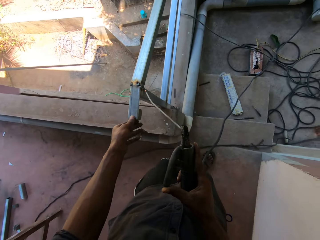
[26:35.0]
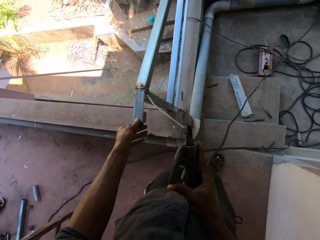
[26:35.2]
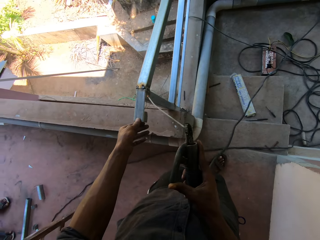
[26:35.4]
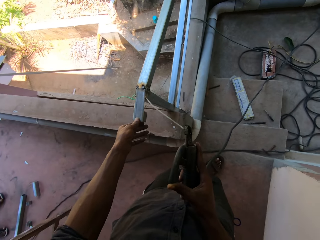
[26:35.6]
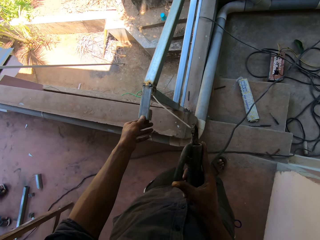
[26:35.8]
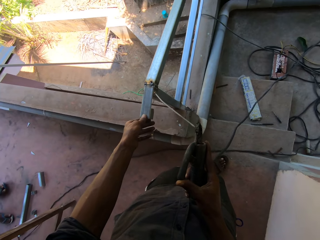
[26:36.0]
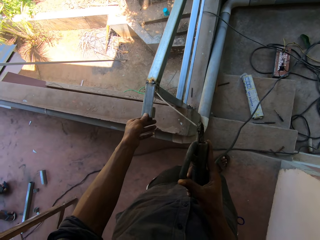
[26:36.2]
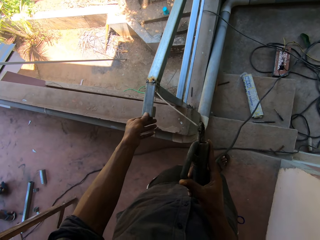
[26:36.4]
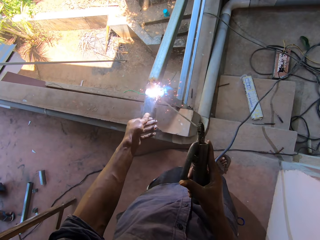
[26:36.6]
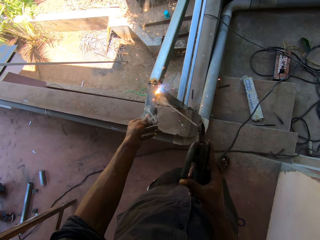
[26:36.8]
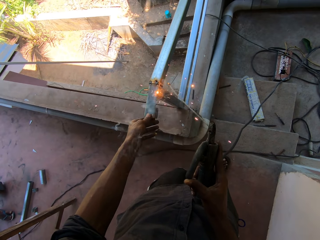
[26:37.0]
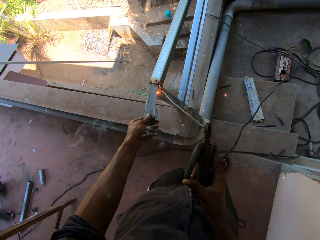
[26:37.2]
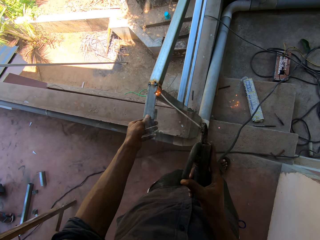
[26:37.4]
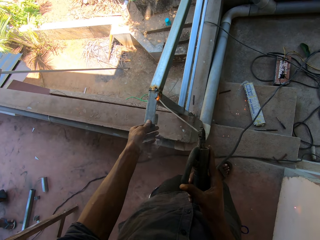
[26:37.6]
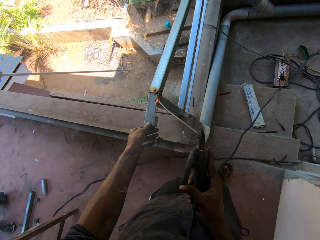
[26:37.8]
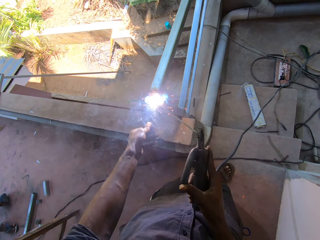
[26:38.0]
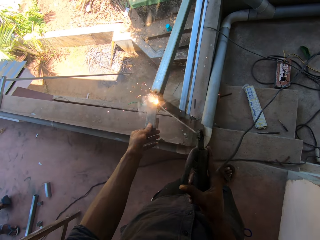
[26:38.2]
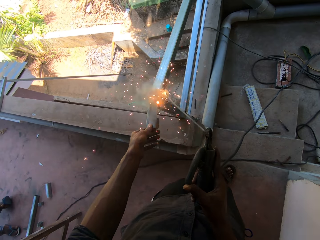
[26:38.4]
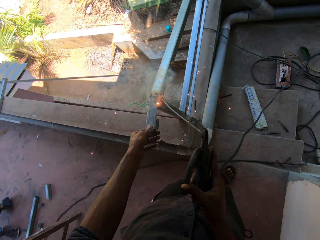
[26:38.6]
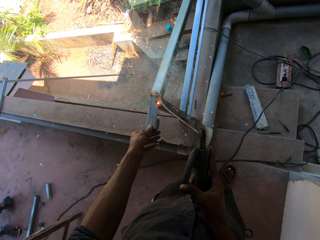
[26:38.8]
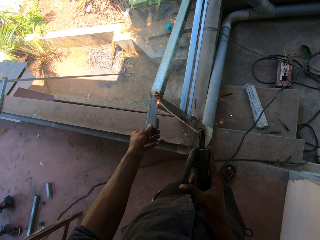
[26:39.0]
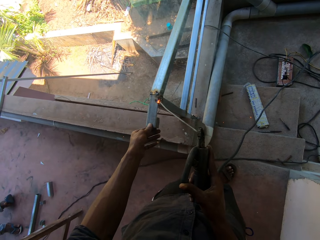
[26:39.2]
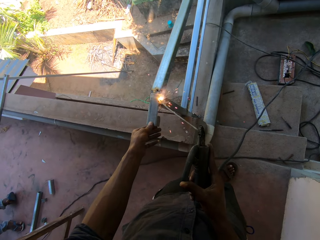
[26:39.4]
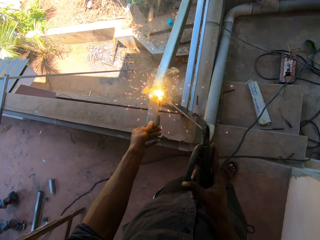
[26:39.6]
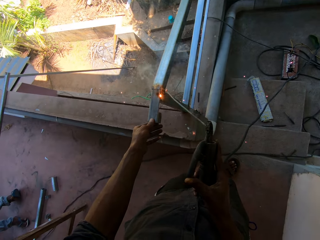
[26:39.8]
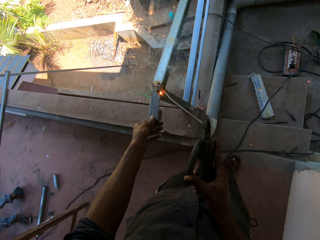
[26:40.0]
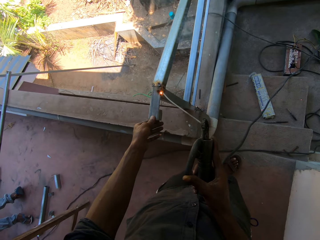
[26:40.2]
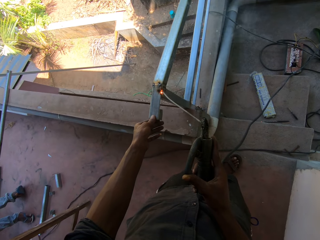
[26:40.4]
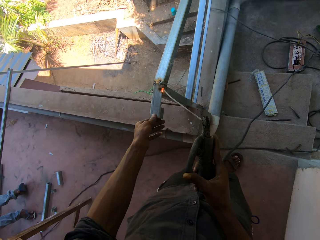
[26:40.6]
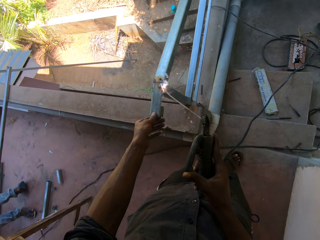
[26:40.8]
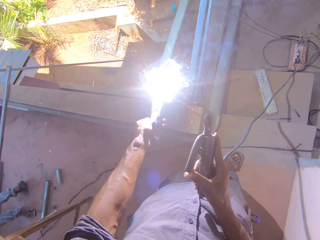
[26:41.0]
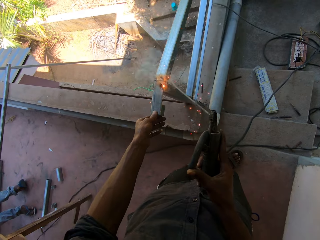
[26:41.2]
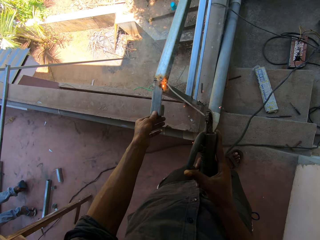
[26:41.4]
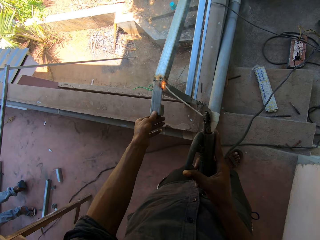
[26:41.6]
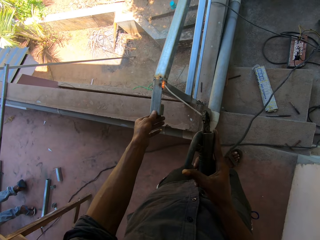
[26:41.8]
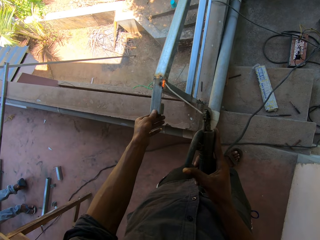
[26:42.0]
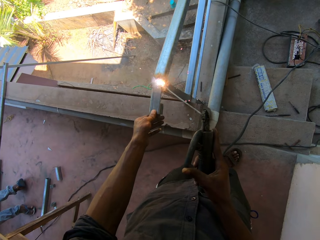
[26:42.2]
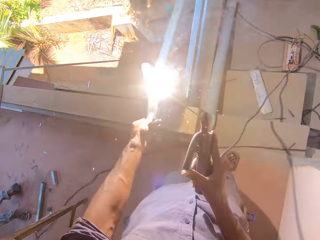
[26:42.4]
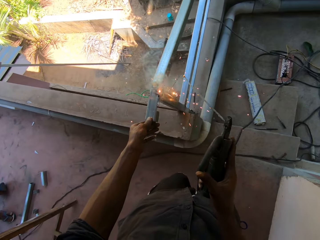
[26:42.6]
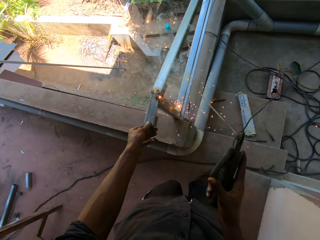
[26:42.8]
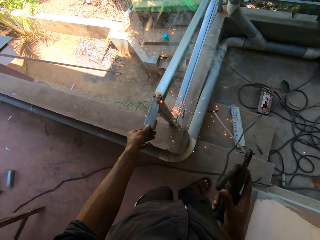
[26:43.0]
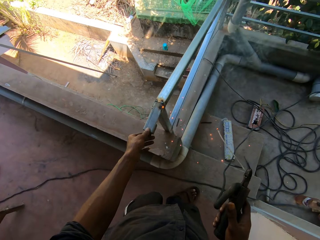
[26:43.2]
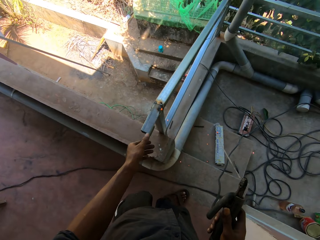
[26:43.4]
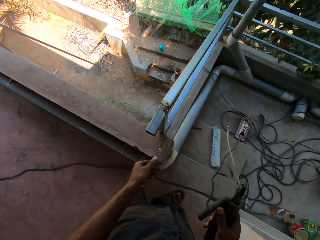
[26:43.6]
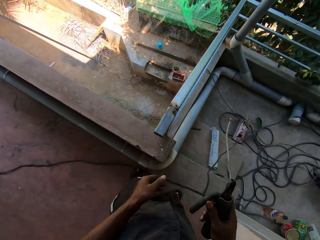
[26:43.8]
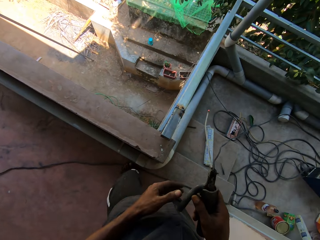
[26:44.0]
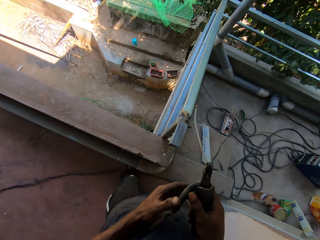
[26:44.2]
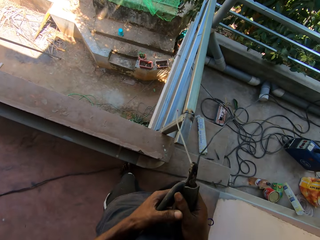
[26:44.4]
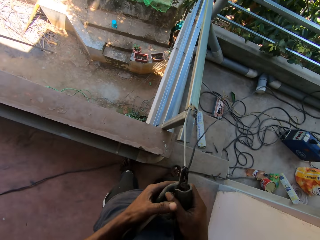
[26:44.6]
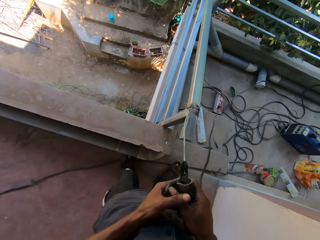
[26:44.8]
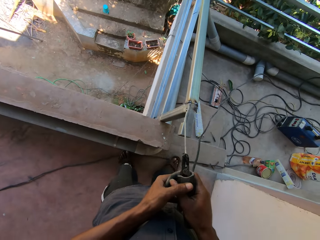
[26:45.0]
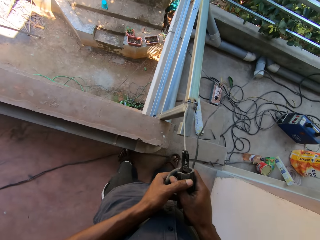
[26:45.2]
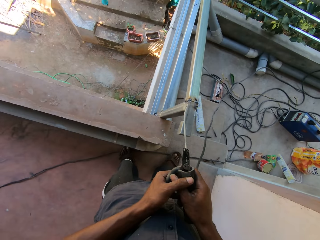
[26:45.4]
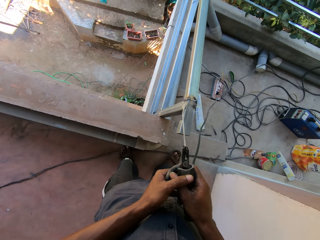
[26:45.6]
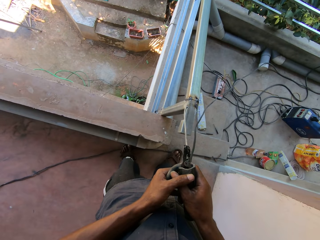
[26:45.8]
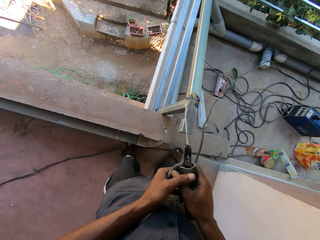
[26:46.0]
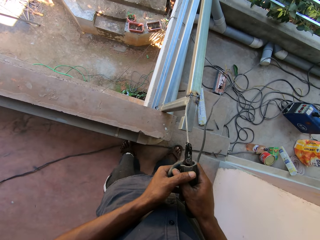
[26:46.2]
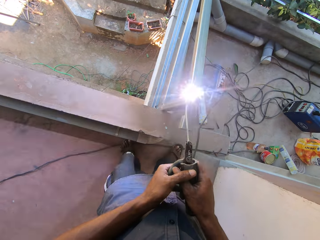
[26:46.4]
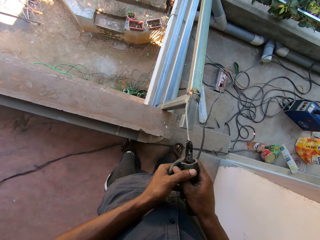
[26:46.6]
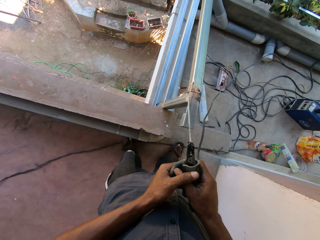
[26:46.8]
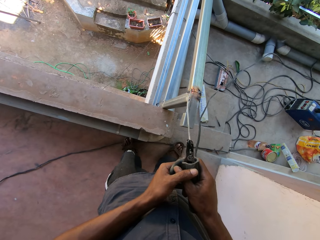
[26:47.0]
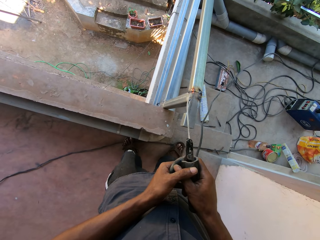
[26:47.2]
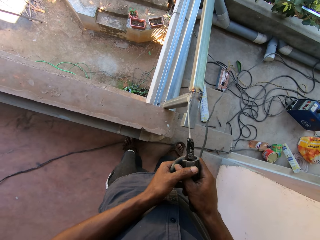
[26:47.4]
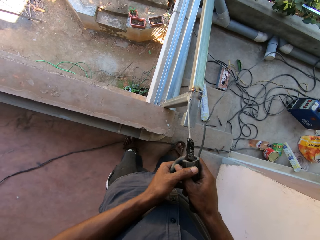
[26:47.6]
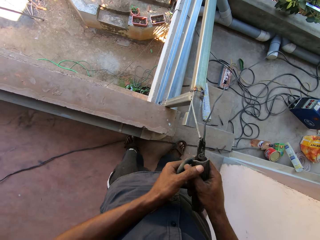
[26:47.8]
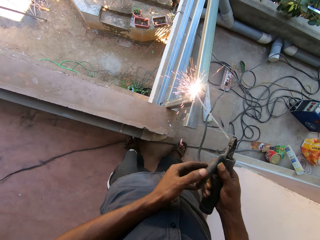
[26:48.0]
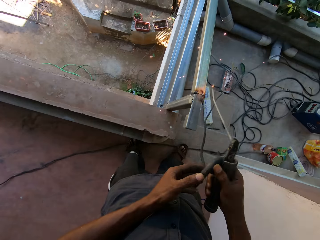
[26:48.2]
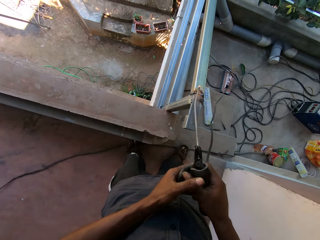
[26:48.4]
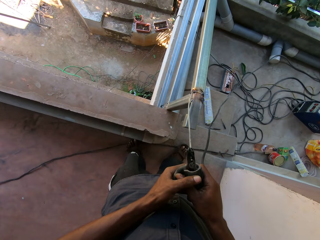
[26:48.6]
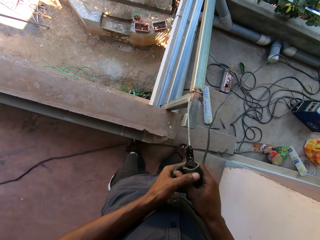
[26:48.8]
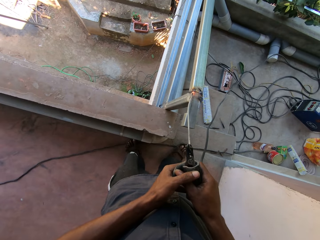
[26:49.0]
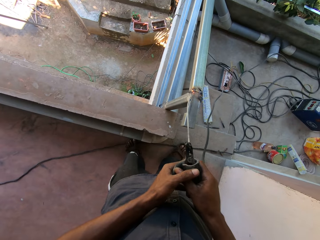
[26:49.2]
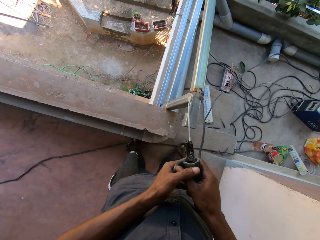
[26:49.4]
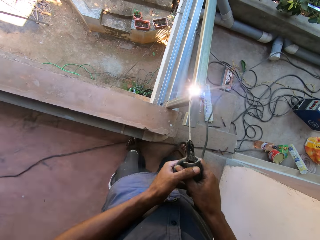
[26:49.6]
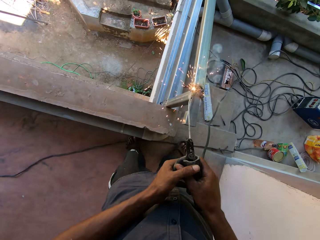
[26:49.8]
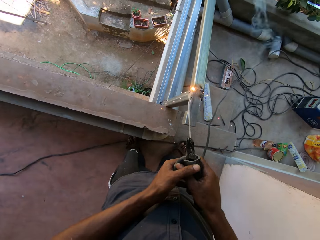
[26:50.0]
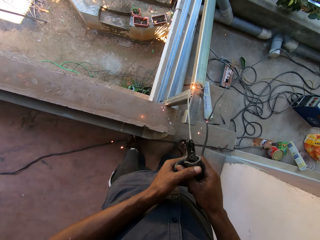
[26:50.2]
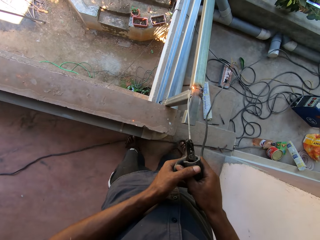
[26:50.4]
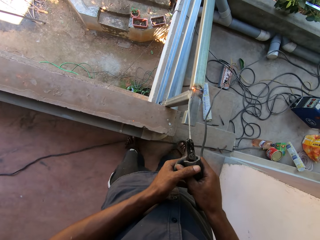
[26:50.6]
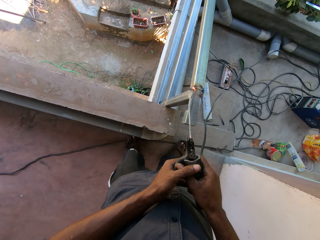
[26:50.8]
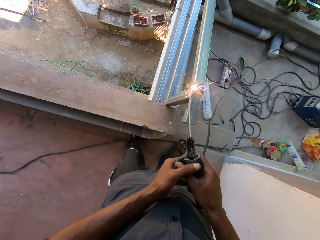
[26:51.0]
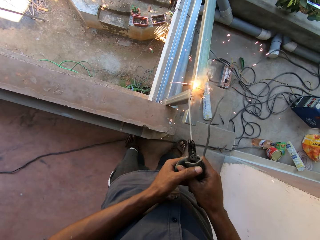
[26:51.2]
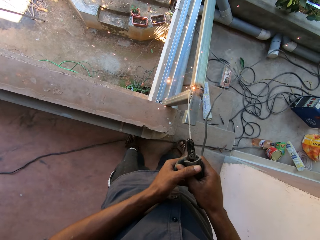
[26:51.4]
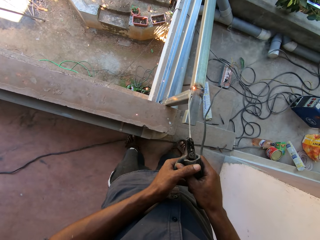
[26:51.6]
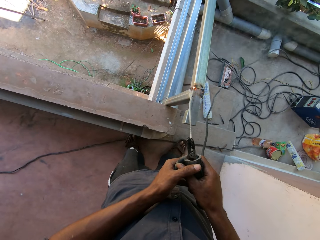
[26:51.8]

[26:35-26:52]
The camera wearer holds the metal torch with both hands. They weld metal with both hands.

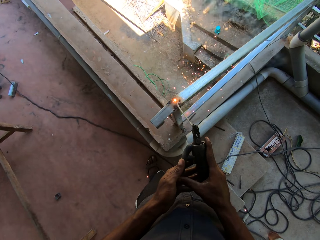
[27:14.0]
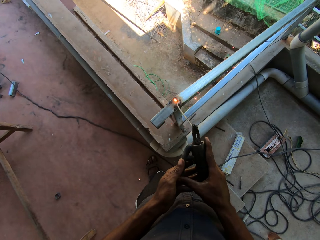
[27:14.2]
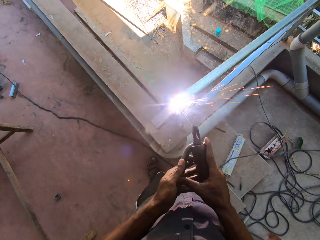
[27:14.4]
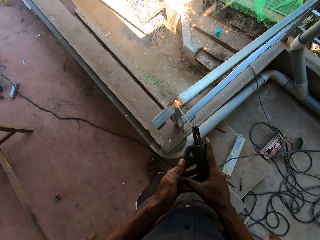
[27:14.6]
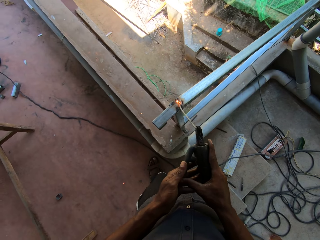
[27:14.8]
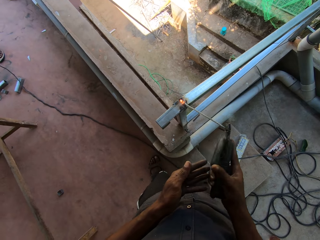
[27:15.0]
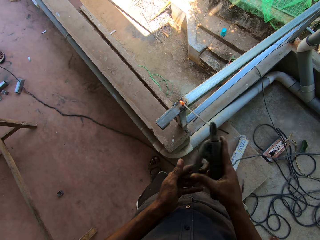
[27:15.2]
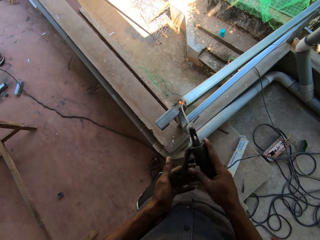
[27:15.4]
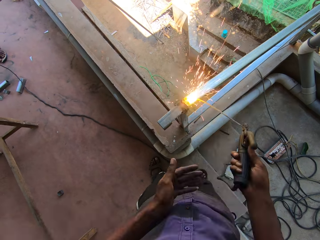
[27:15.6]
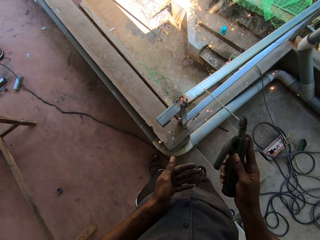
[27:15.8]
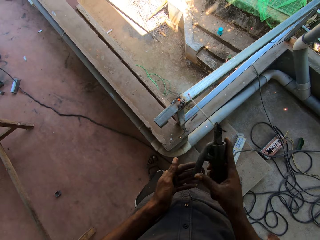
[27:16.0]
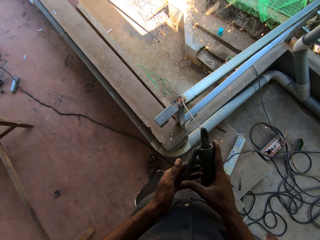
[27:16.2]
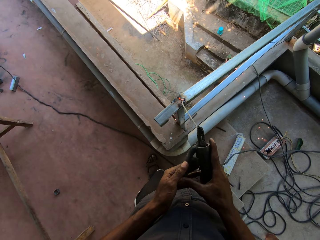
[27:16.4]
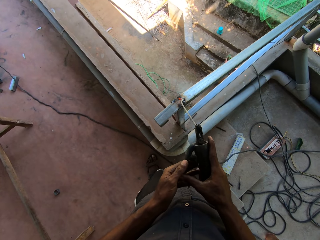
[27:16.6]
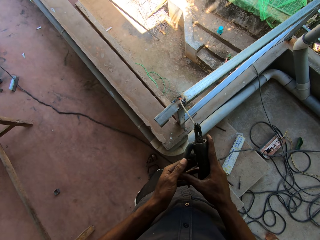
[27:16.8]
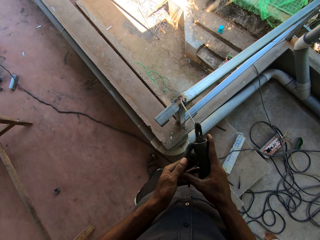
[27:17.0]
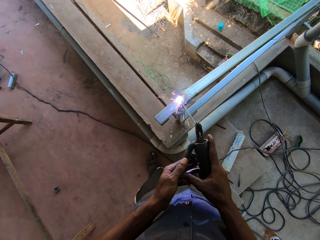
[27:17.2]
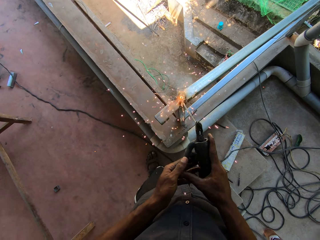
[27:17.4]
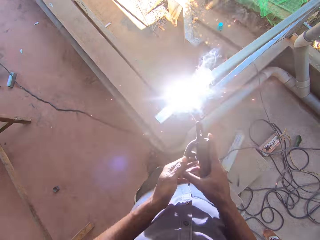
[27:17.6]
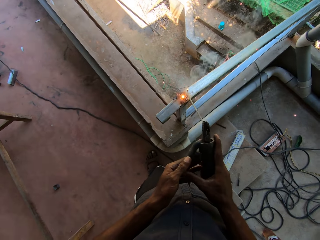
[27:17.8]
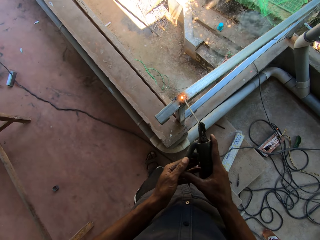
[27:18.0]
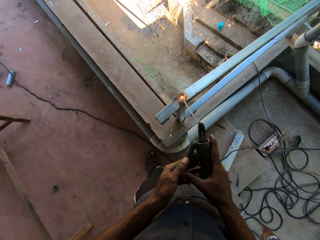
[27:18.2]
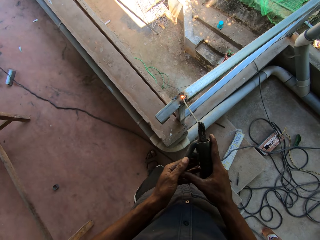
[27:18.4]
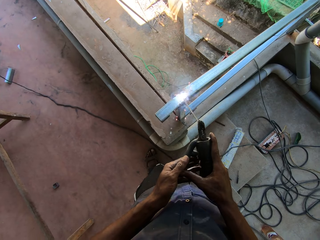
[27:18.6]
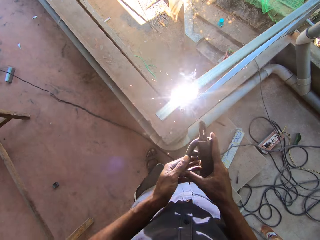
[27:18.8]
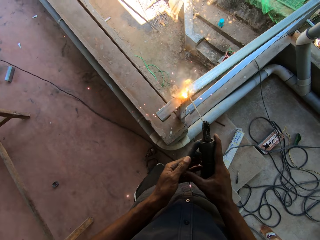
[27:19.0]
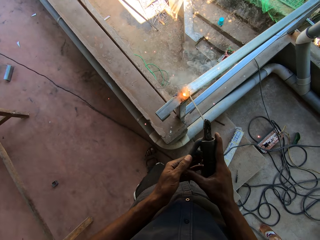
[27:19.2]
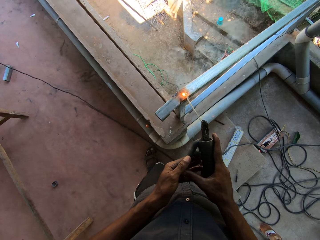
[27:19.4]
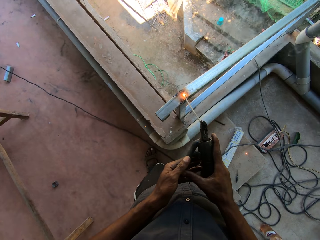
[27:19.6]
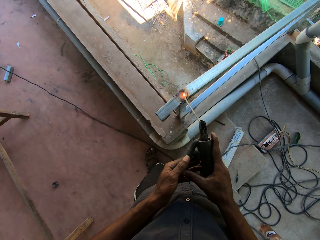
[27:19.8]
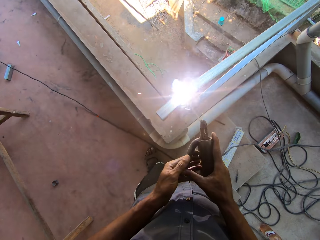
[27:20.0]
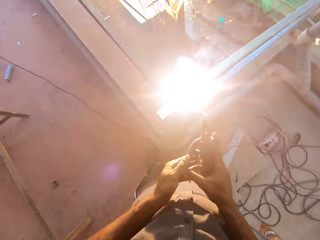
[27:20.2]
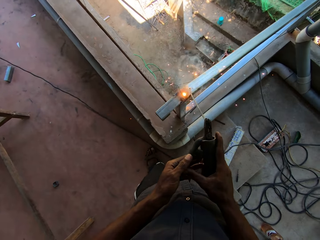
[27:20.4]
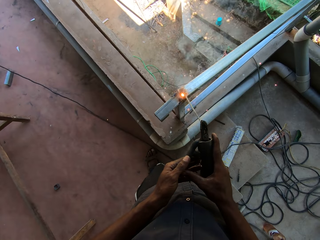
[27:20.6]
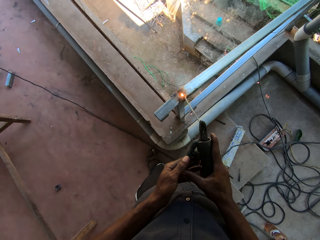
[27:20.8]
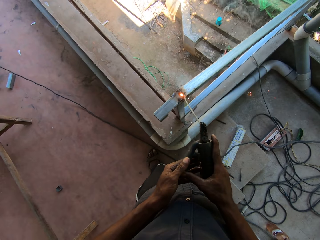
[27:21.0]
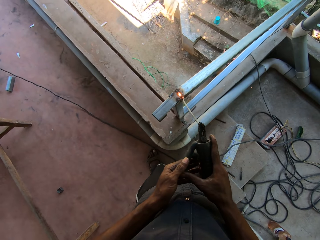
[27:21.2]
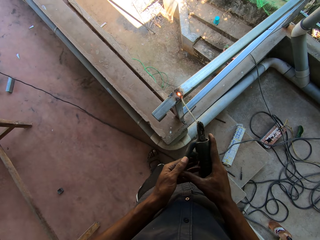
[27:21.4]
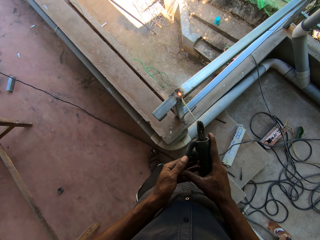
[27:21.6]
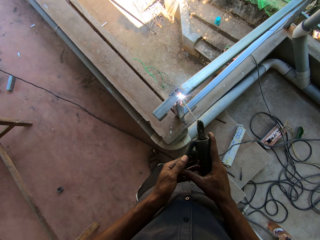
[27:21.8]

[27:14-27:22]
The camera wearer holds the electrode holder with both hands. They weld the iron bar with the electrode holder in both hands.
